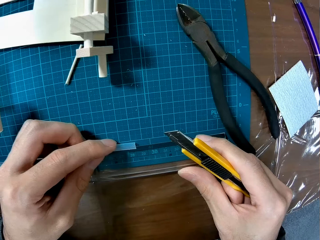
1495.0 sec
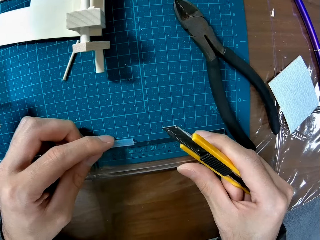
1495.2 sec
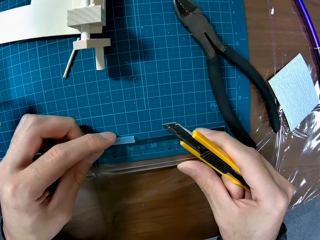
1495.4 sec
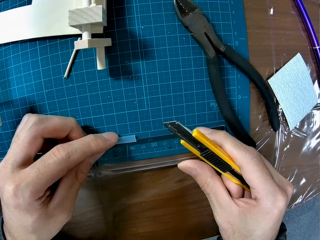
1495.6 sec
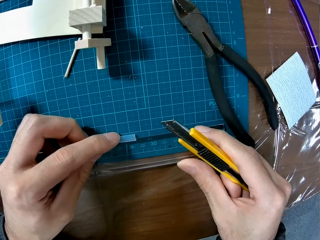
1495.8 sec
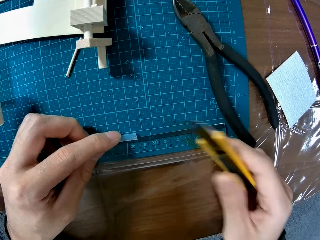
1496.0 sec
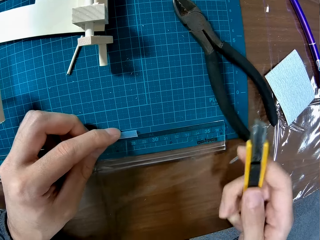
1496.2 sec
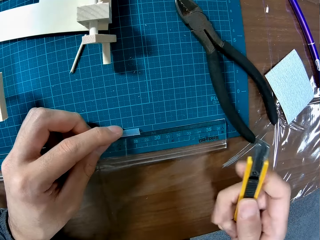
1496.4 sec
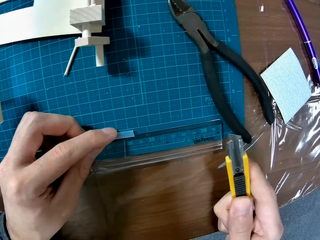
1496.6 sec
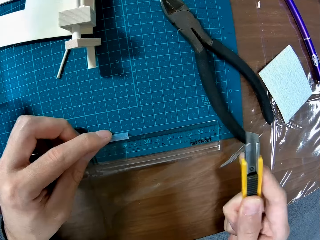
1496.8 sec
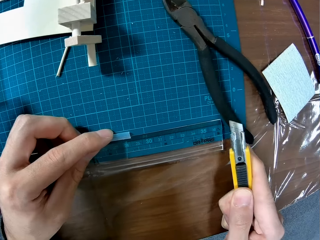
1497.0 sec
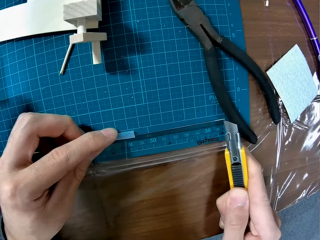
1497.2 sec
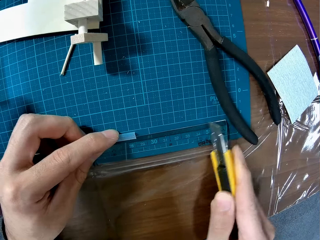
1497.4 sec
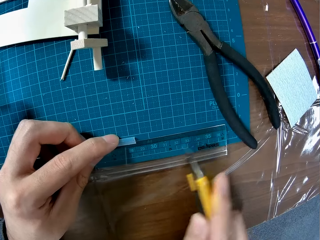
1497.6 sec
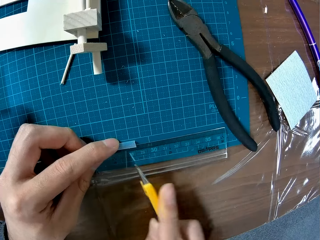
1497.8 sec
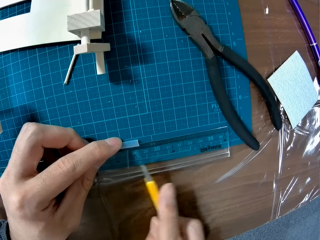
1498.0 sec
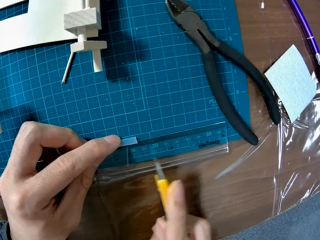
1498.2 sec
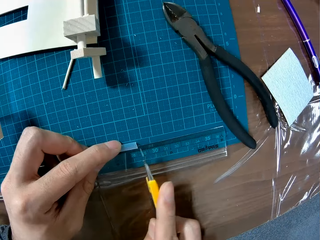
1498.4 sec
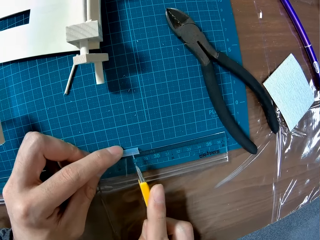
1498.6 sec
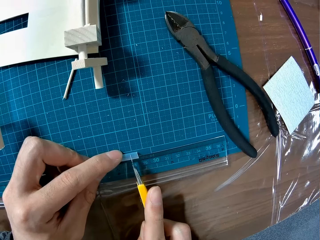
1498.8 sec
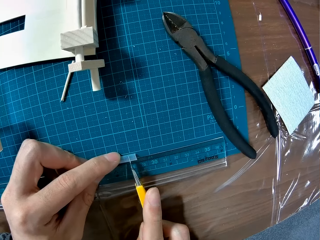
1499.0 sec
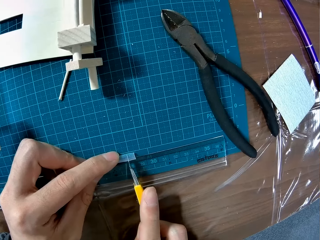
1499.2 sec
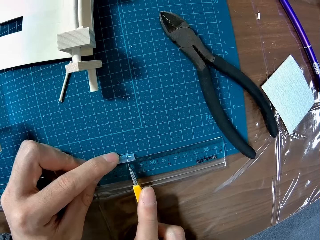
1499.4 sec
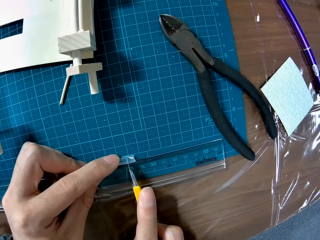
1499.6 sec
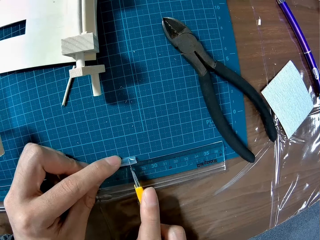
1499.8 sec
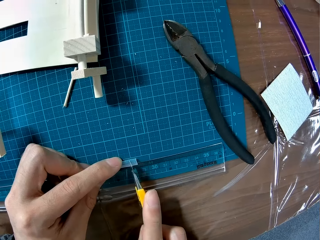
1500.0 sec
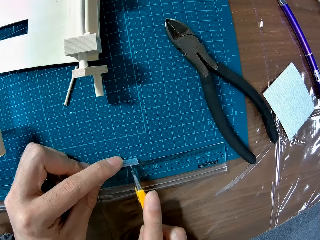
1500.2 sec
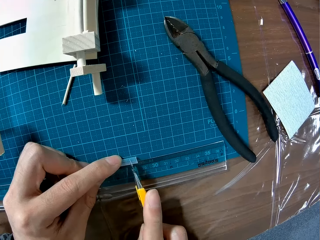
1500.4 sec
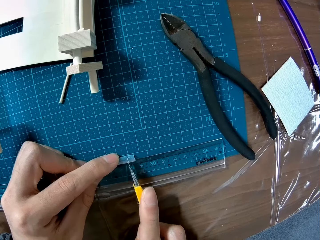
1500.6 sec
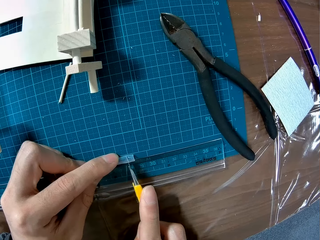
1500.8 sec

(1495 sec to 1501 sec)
The camera wearer moves the hand. They mark on the model piece with the box cutter. They cut the tiny plastic with the craft knife.
